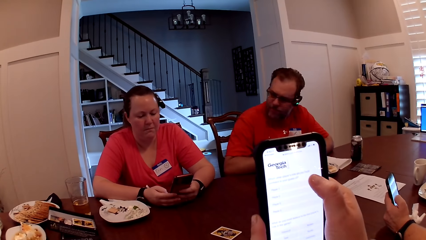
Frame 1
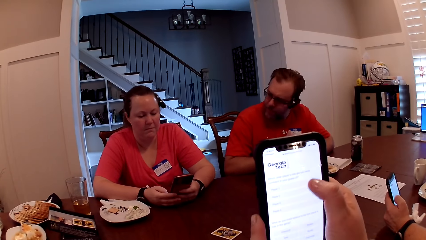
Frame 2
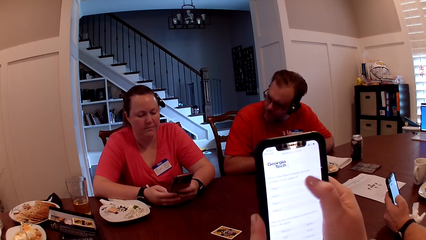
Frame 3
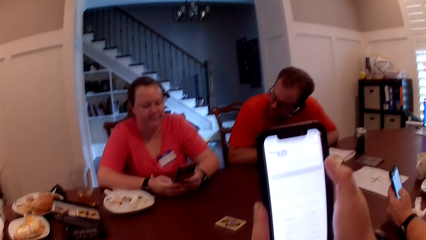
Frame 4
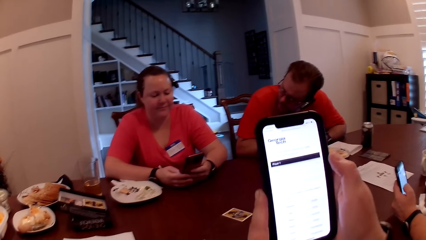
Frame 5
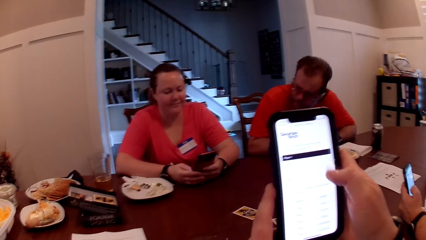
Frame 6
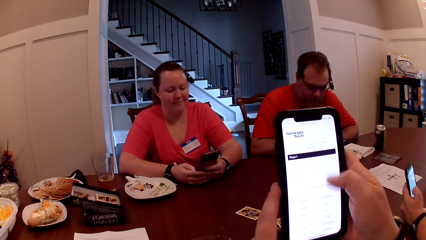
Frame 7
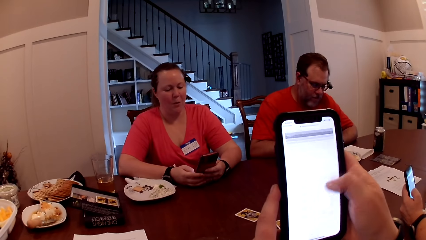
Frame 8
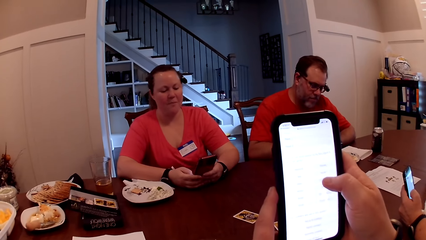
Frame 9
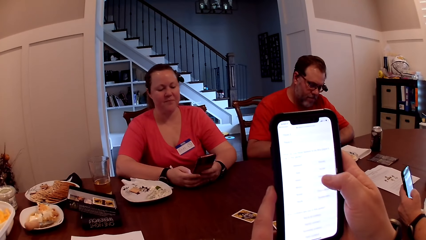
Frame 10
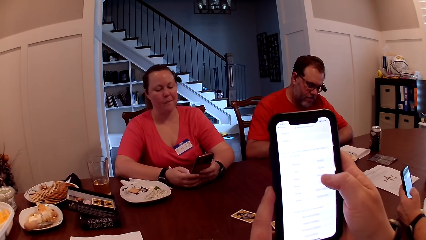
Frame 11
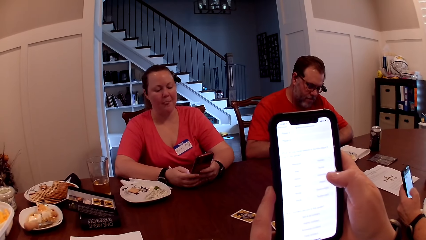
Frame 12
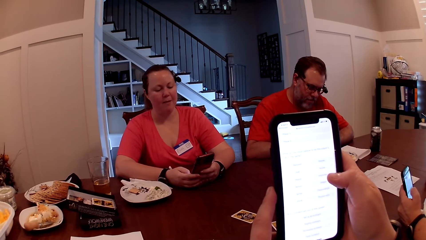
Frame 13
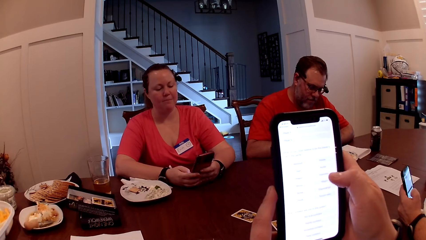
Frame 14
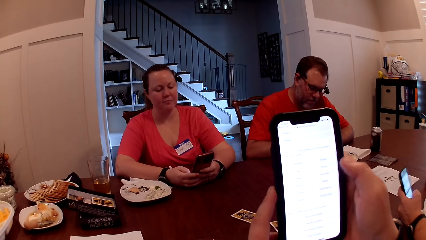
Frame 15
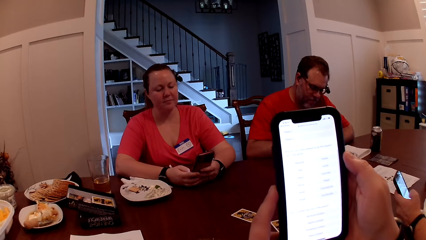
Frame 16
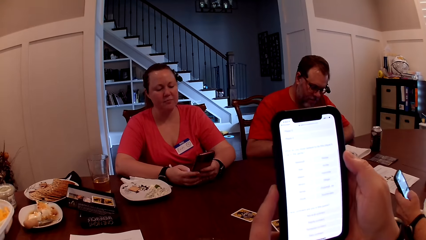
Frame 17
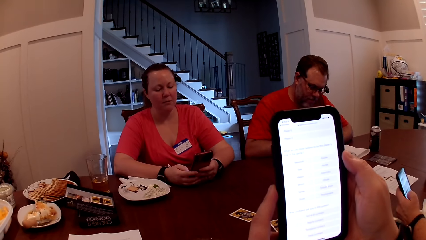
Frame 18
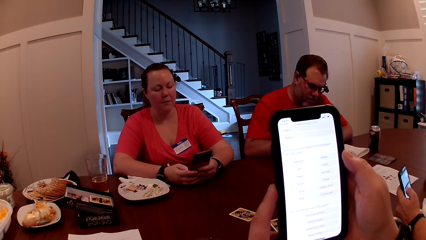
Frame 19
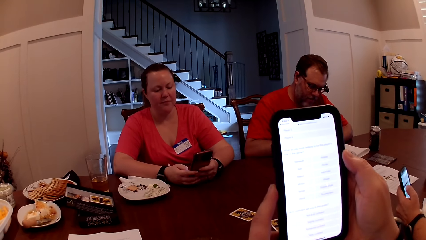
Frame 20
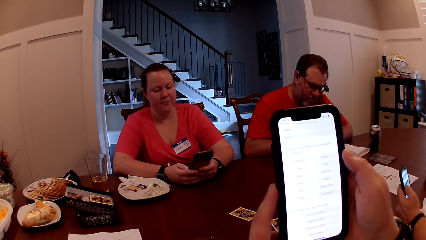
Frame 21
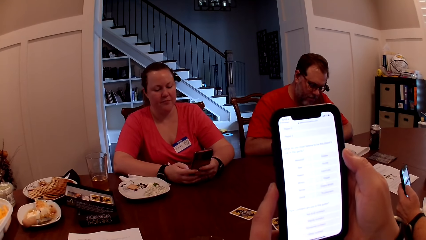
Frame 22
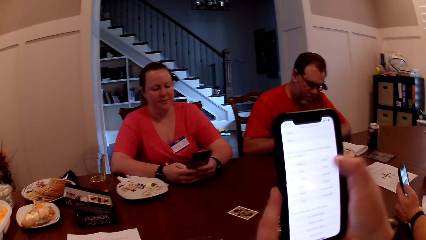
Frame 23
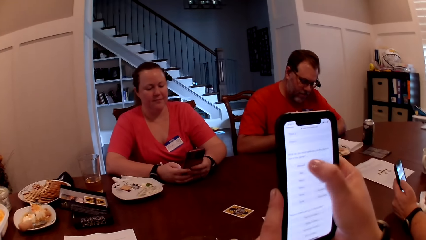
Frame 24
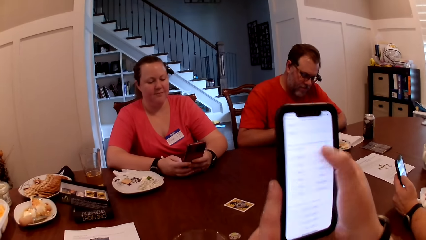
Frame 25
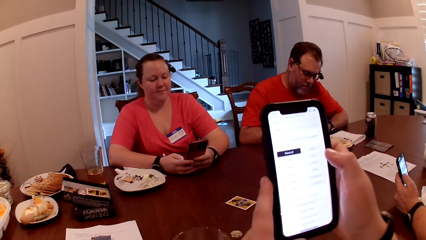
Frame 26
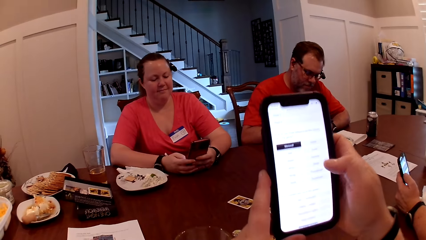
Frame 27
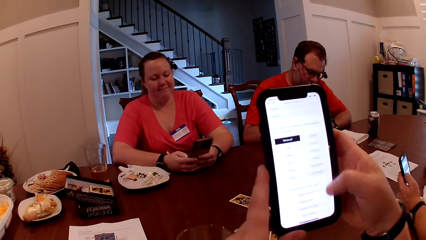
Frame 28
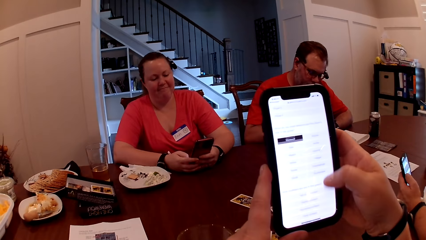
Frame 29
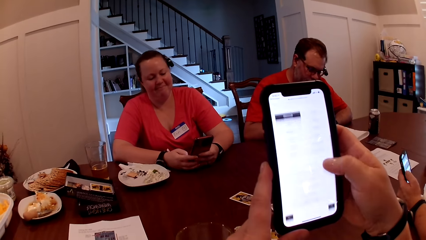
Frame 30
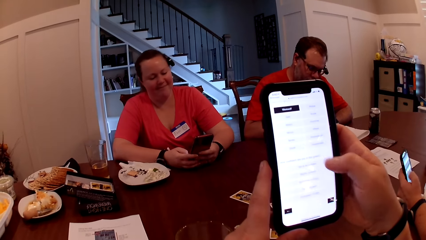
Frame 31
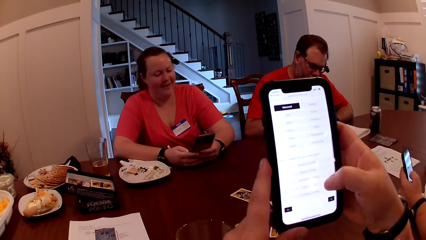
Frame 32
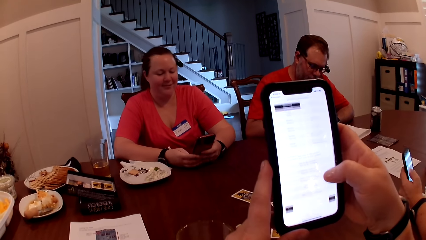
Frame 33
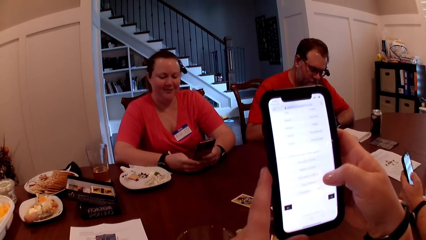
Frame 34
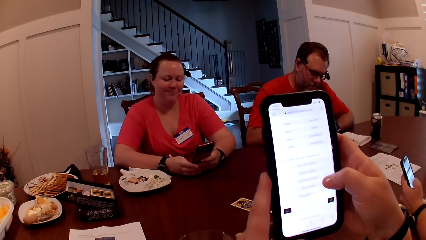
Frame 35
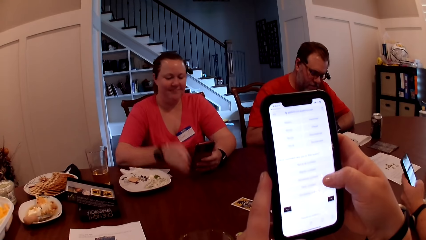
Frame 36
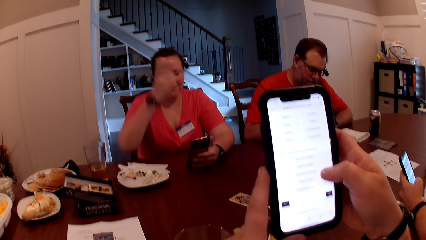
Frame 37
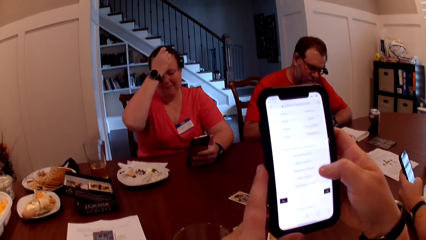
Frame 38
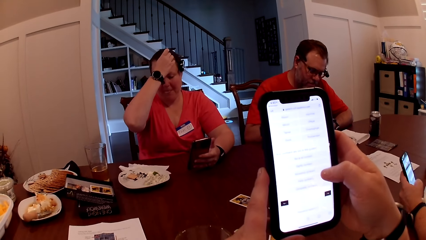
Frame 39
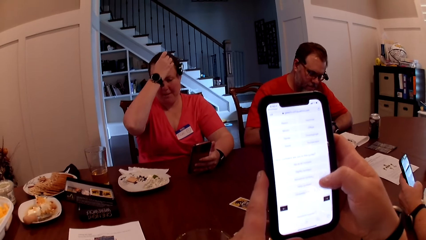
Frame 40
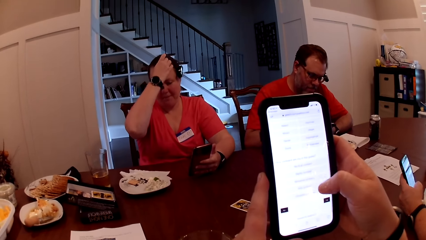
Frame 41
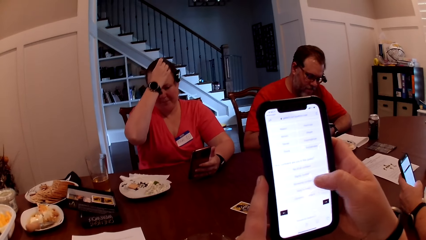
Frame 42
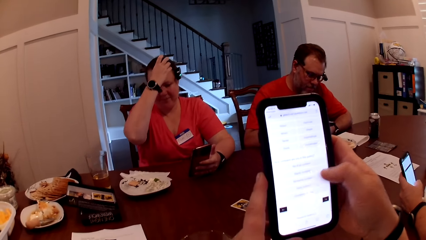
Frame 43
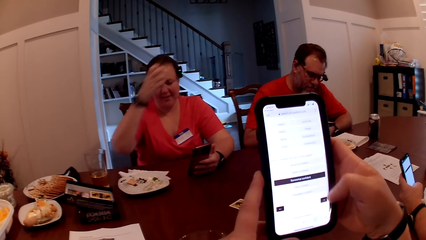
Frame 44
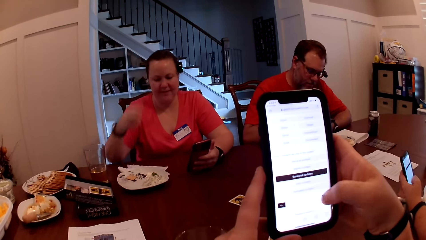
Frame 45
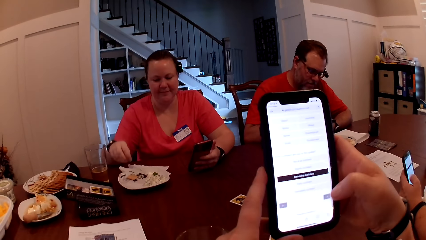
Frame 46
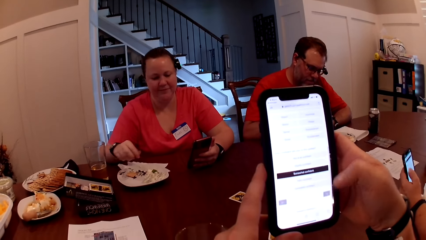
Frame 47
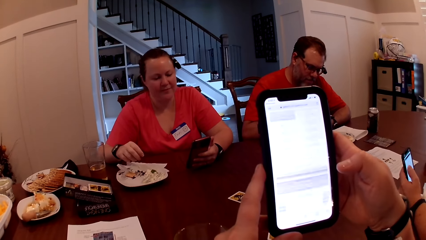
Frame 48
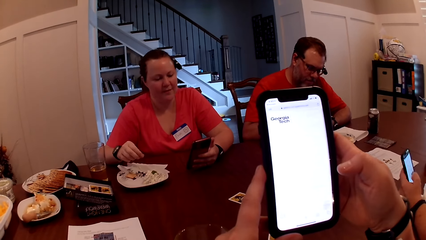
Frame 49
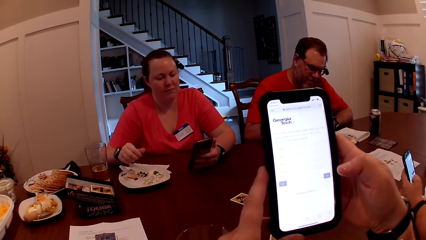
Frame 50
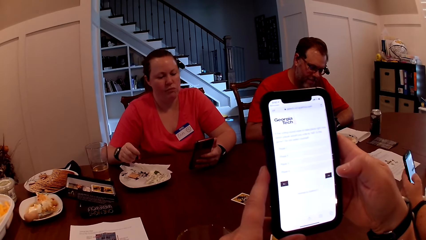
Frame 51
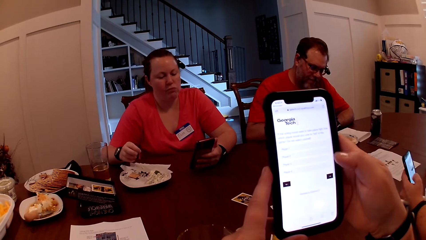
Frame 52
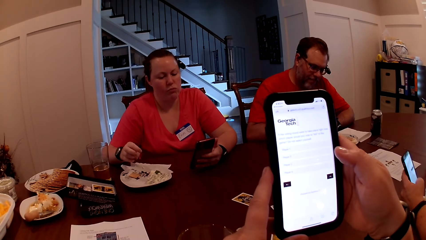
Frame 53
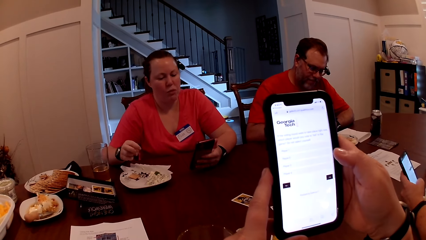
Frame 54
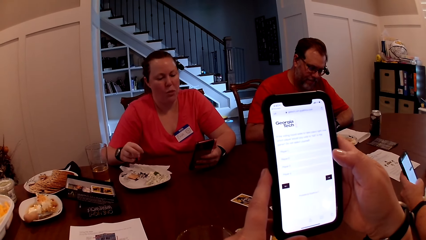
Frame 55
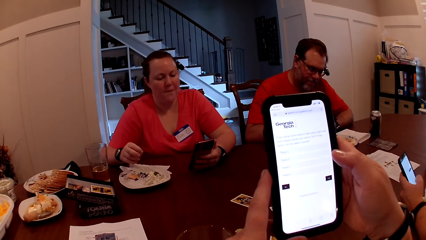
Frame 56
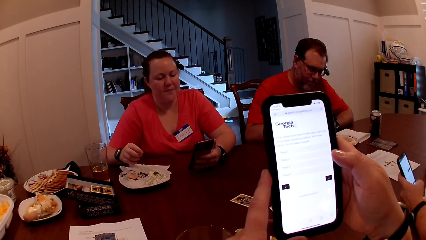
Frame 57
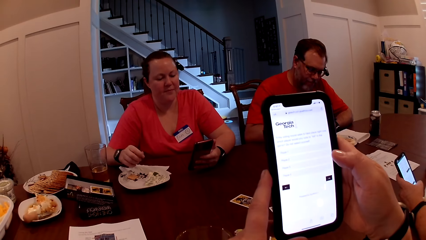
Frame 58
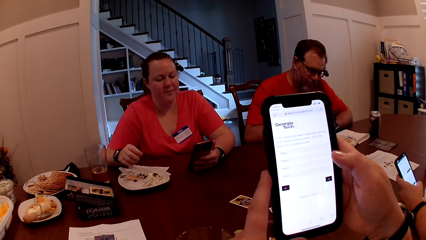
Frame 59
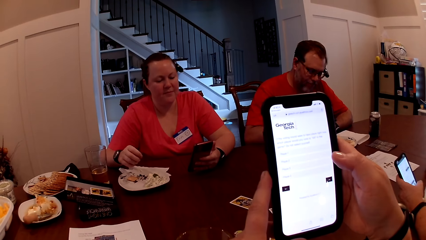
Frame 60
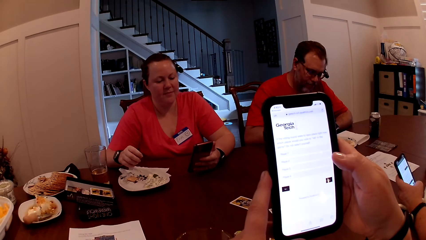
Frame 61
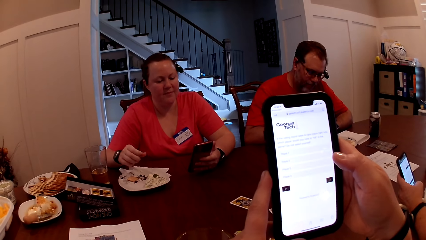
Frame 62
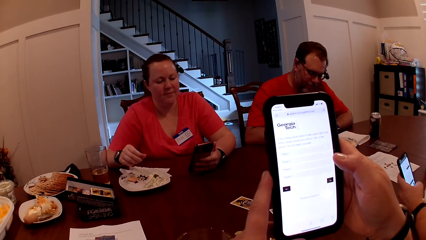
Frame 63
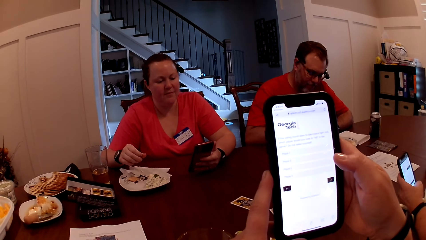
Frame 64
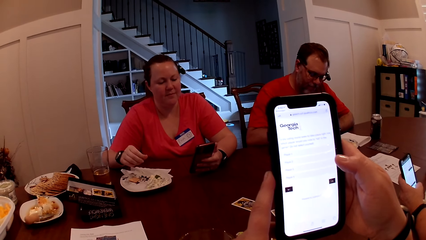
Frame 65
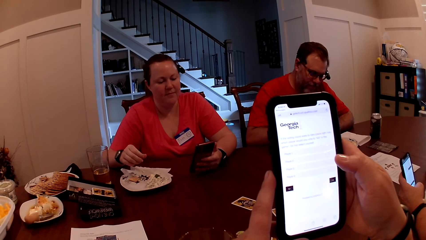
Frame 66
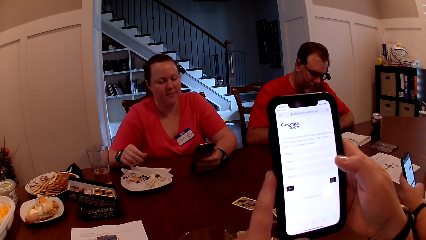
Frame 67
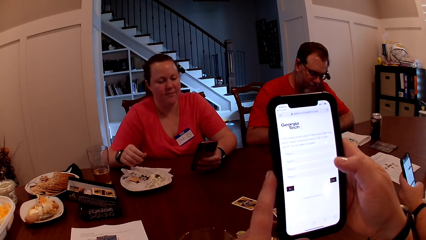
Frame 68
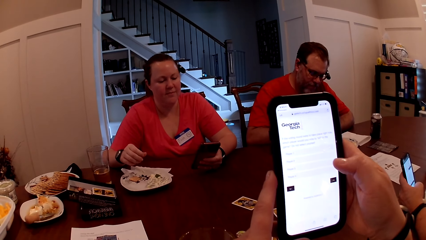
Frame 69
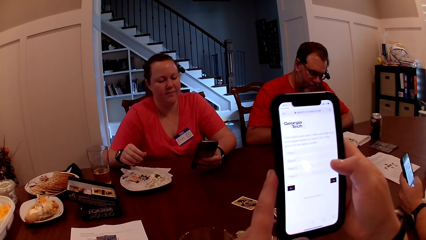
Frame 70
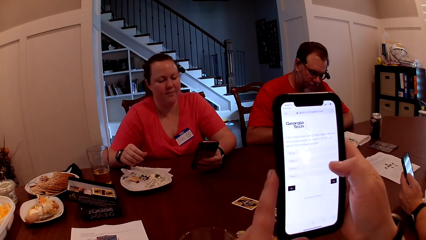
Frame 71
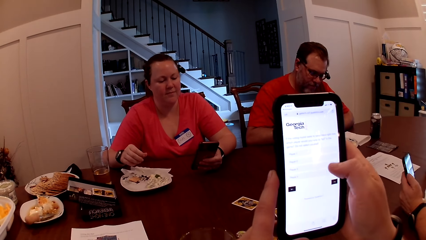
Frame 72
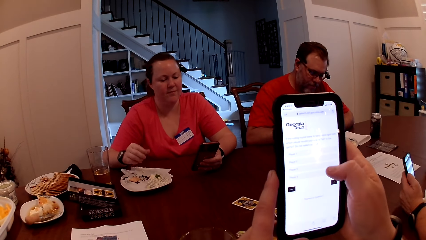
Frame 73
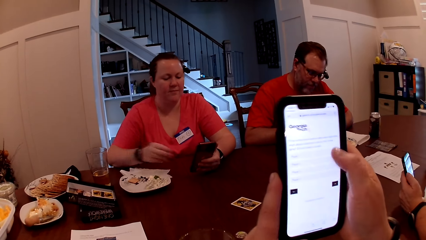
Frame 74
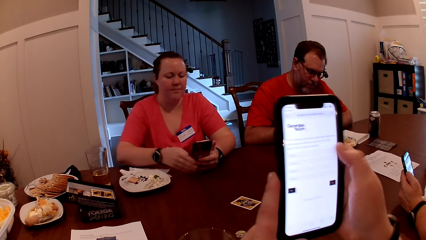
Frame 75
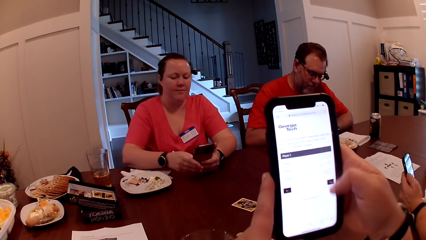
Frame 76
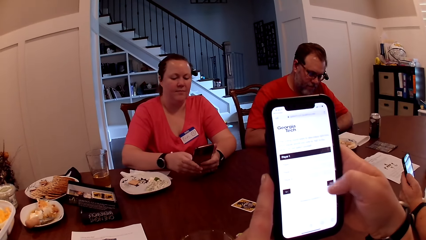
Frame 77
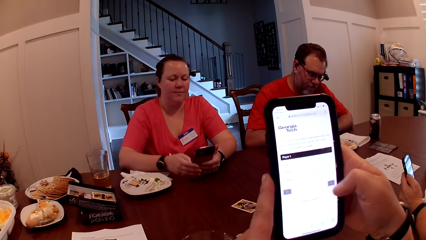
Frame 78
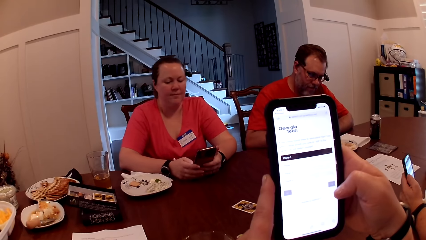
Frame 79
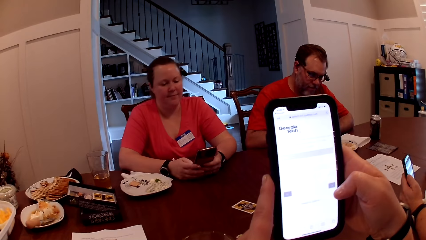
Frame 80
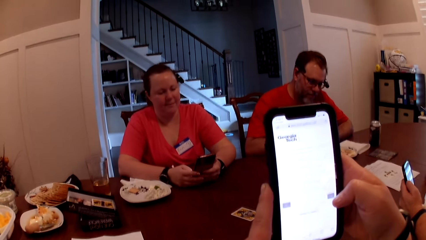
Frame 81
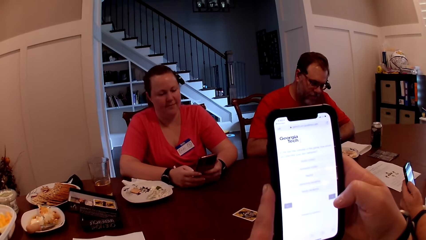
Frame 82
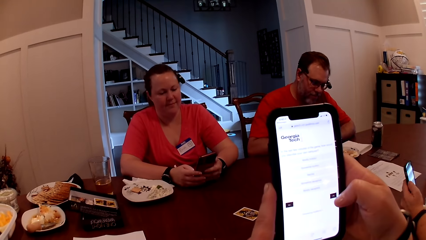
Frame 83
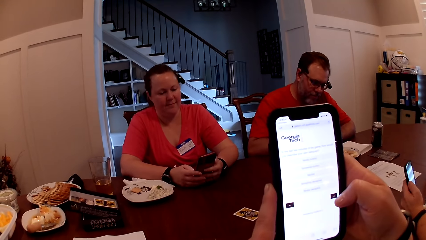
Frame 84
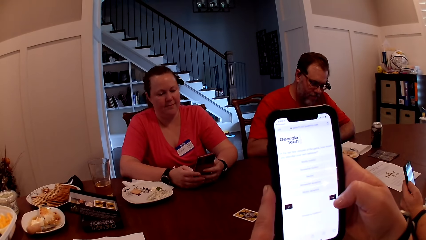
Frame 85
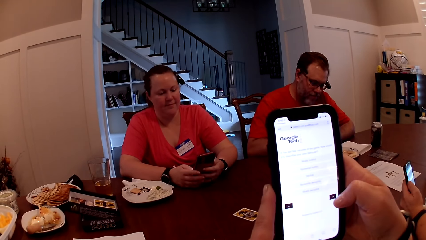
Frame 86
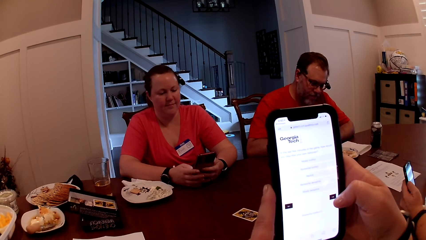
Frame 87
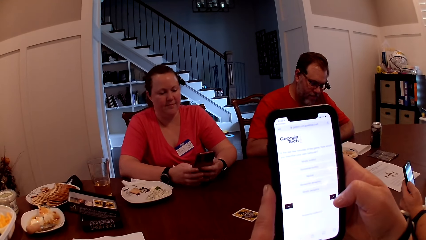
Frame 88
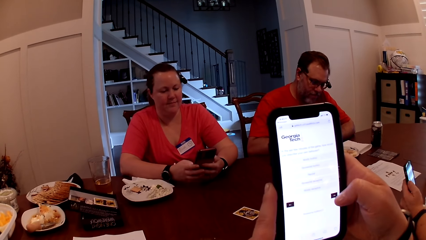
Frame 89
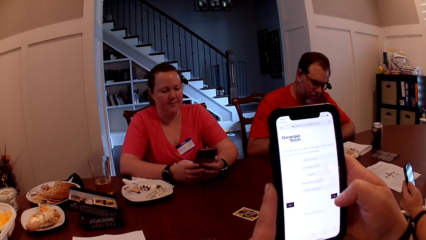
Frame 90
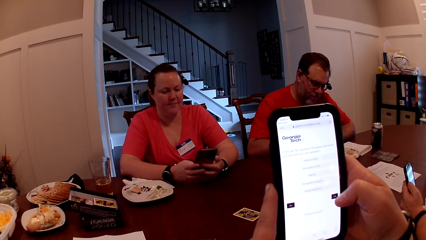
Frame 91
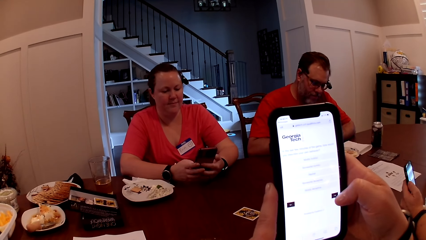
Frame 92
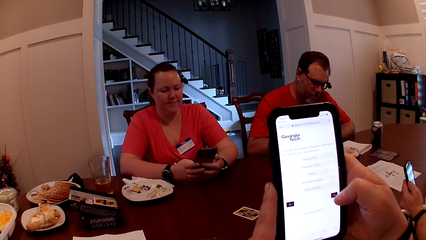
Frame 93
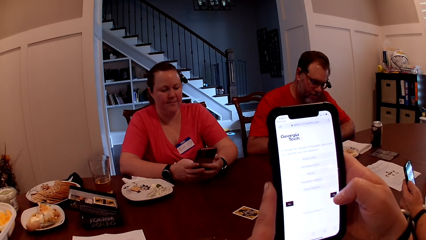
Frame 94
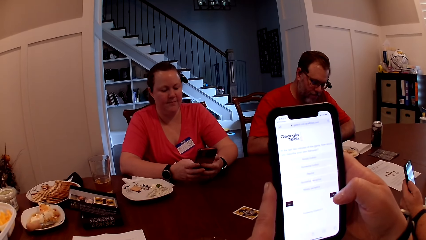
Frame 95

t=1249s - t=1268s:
The man looks to the right beyond the woman. The woman scratches her head with her right hand and drops her right hand on the table. The woman operates the phone with both hands.
